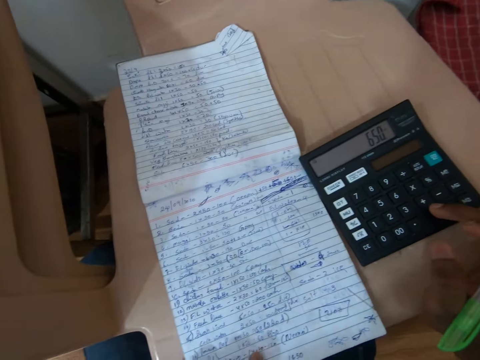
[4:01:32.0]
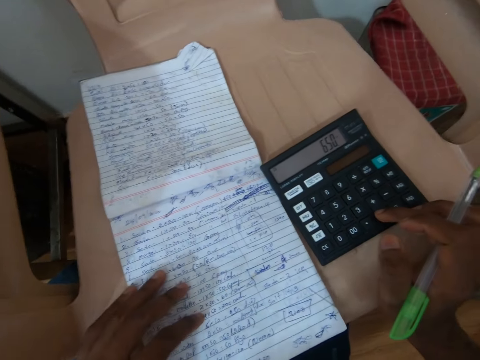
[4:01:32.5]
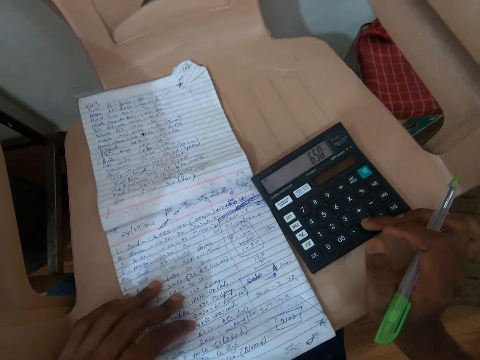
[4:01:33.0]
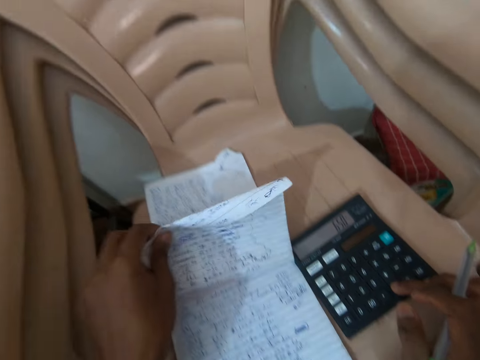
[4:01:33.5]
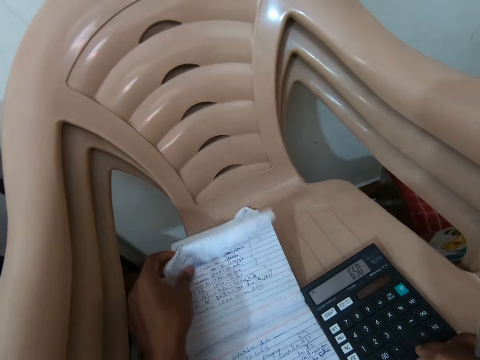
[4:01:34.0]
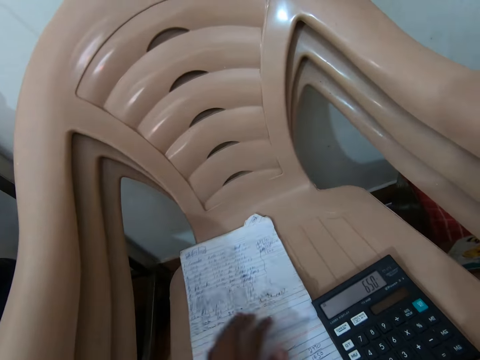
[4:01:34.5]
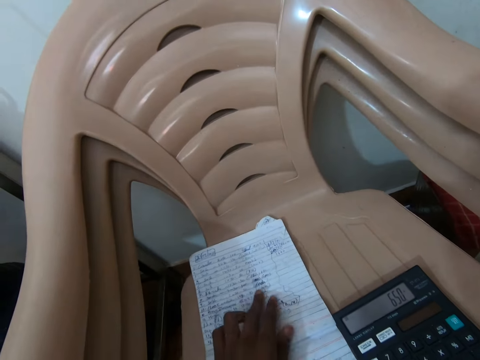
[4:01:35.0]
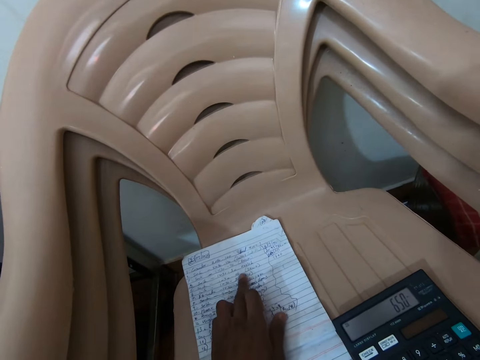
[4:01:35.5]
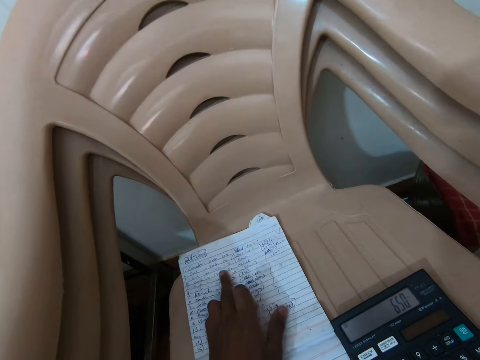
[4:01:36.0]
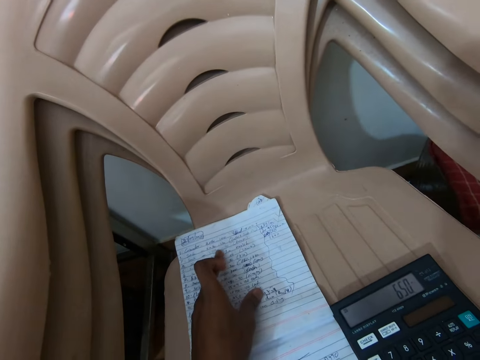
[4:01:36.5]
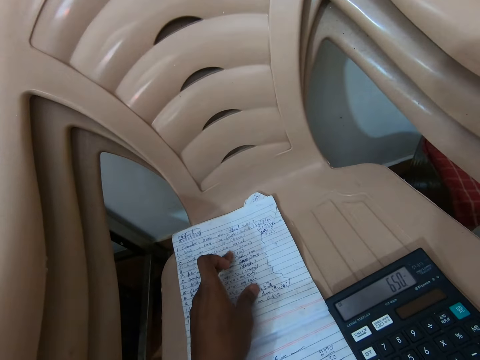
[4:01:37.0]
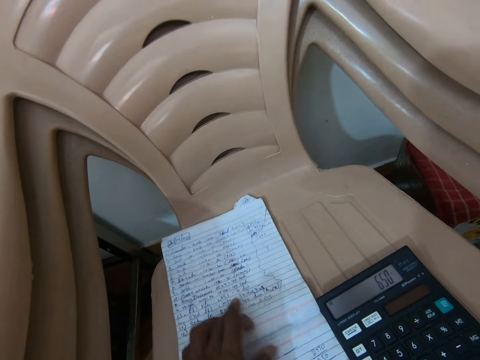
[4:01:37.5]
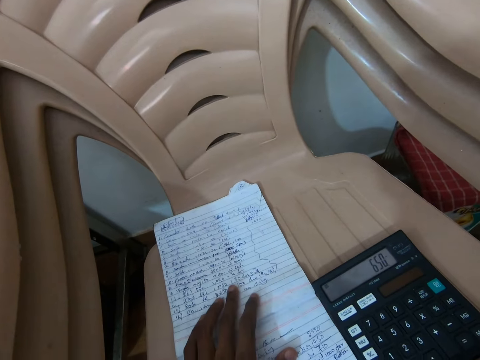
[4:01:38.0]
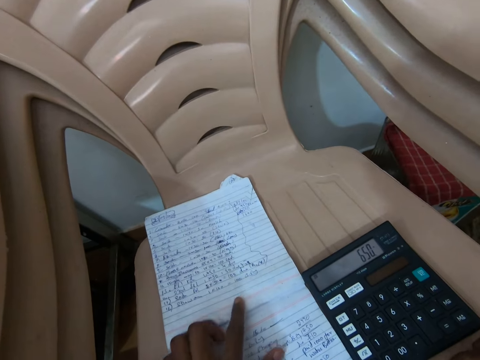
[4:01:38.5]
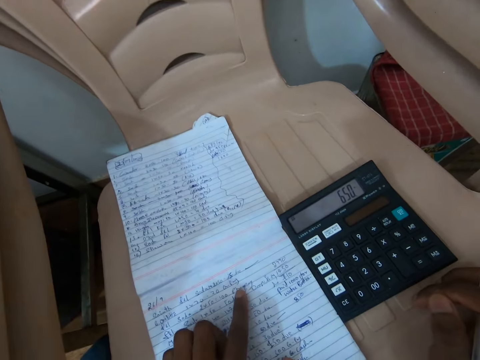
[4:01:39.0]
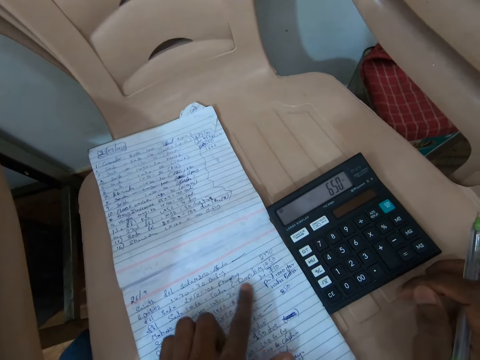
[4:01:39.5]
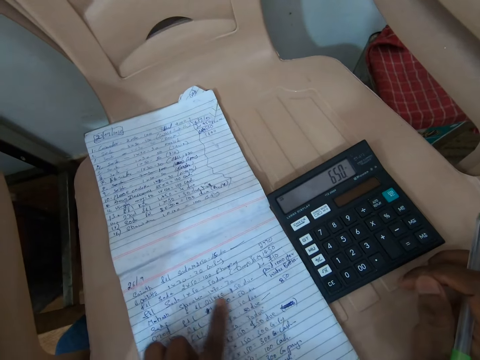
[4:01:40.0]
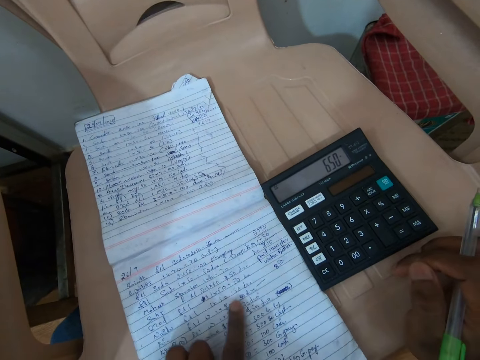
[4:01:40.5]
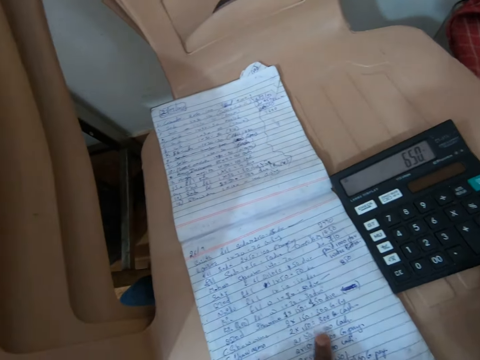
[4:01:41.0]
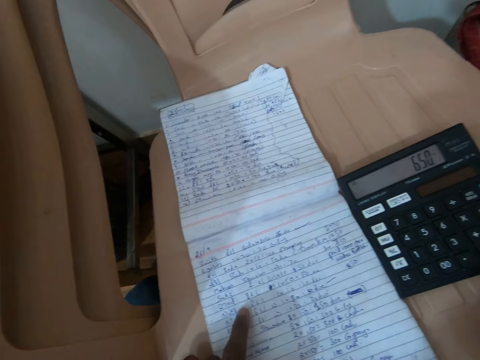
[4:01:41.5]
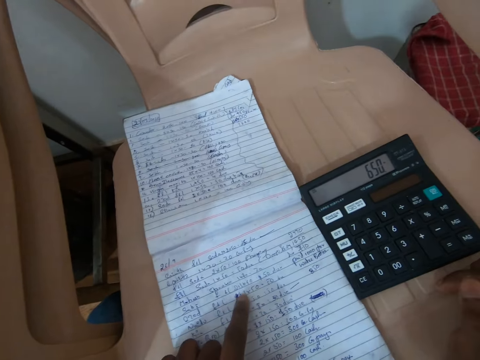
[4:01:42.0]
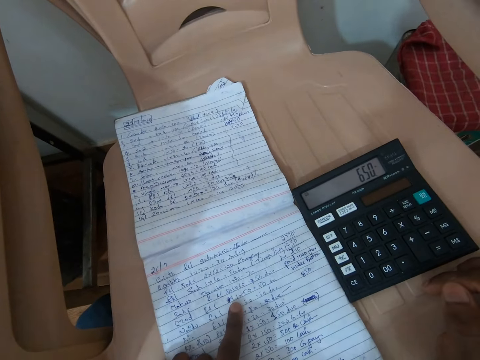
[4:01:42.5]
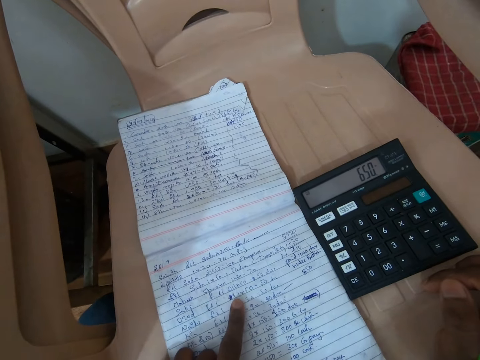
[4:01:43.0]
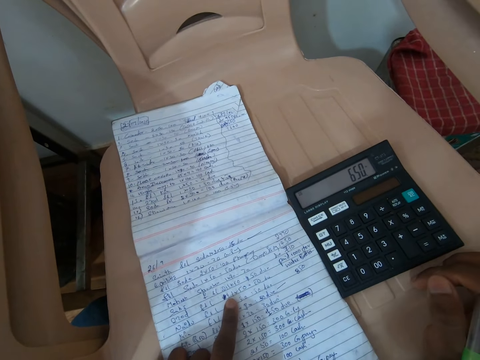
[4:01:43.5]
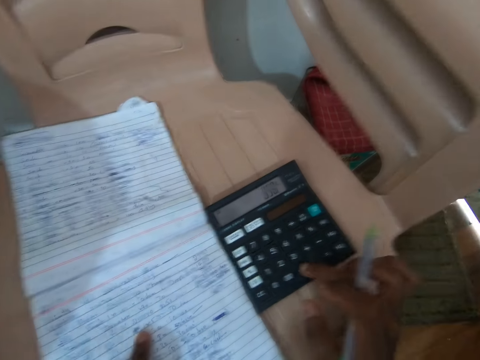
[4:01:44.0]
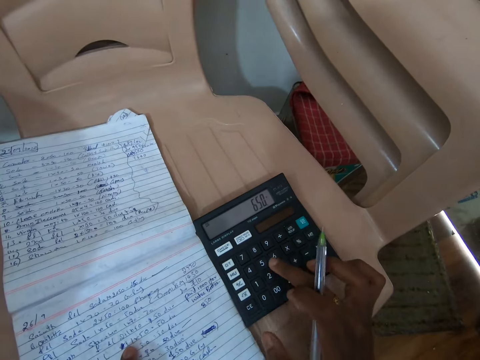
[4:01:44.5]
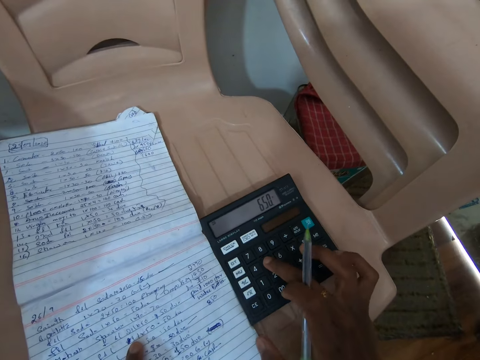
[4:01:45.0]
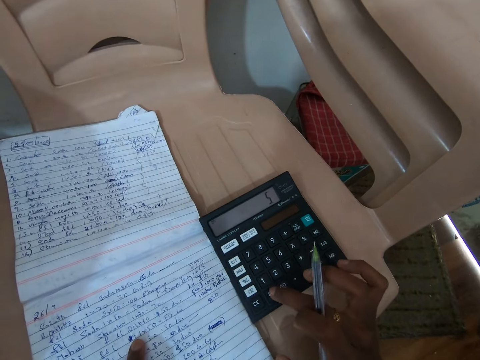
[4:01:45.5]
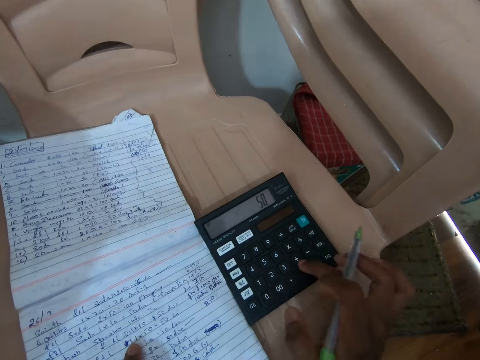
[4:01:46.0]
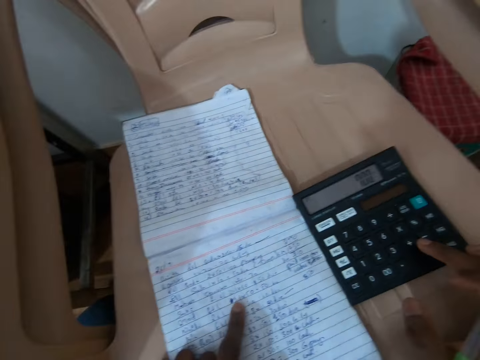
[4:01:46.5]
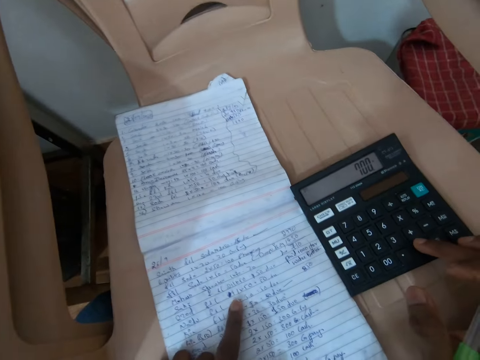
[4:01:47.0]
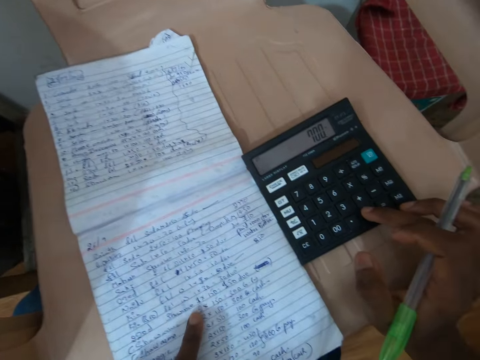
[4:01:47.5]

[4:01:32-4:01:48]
The camera wearer flips a page of the jotter with her left hand. She opens the writing pad. She moves her hand on the writing pad. She touches the jotter with her left hand. She peruses the writing pad. She peruses notes. She presses the calculator with her right hand.

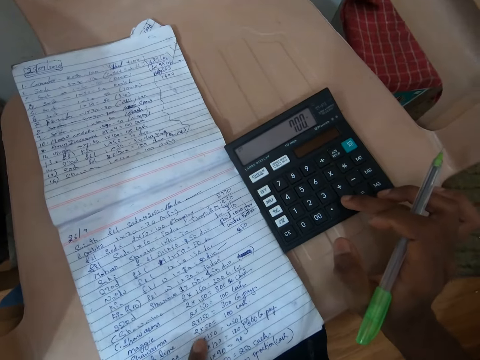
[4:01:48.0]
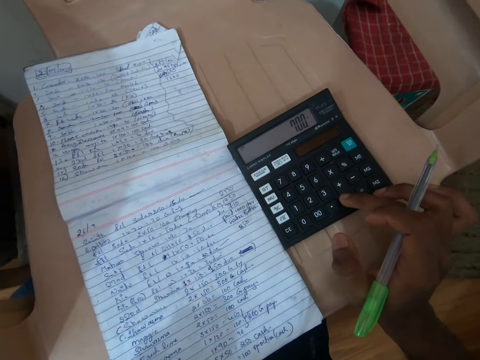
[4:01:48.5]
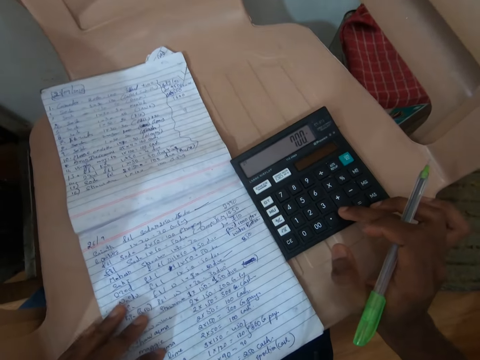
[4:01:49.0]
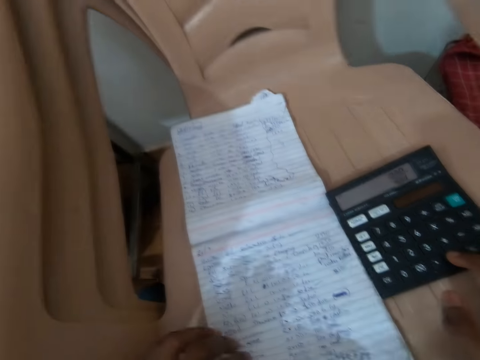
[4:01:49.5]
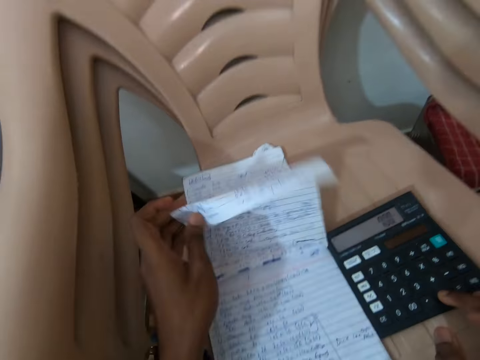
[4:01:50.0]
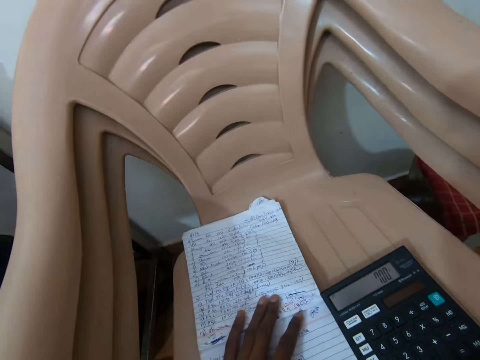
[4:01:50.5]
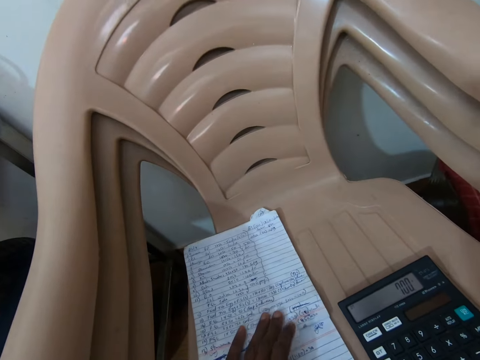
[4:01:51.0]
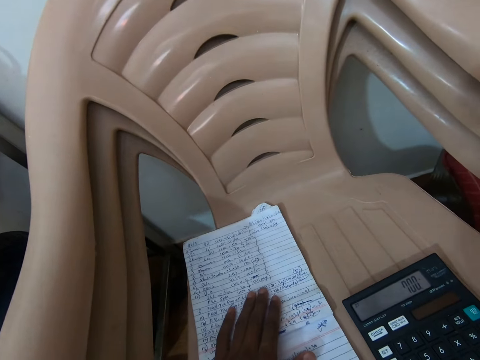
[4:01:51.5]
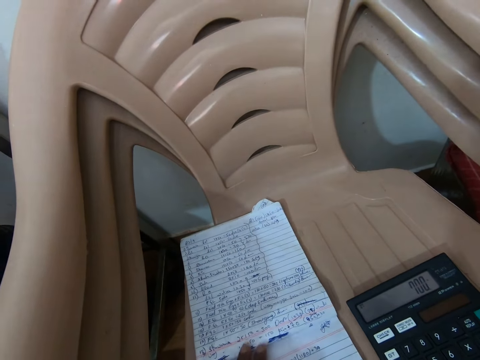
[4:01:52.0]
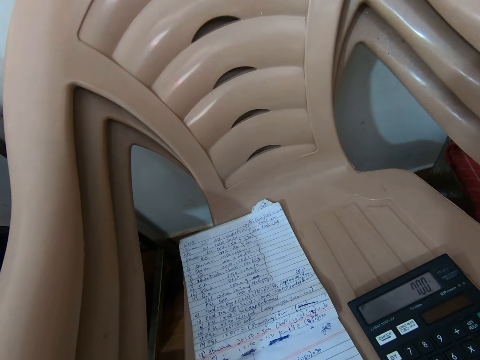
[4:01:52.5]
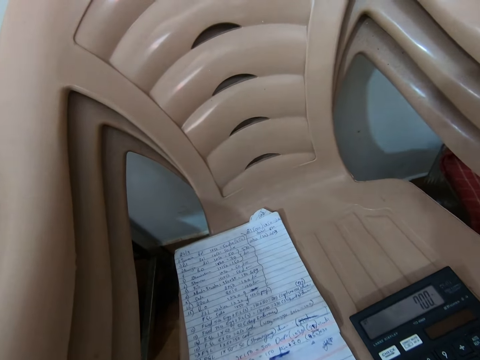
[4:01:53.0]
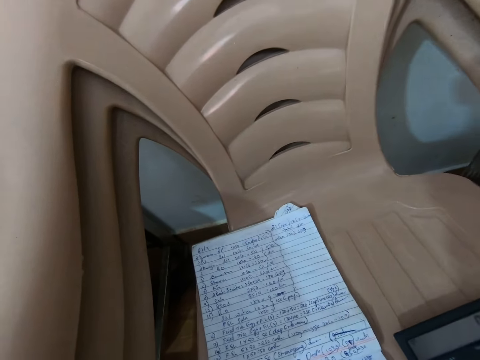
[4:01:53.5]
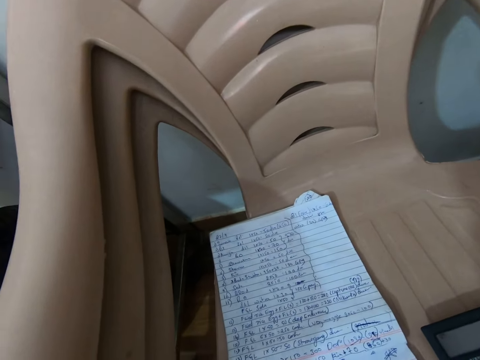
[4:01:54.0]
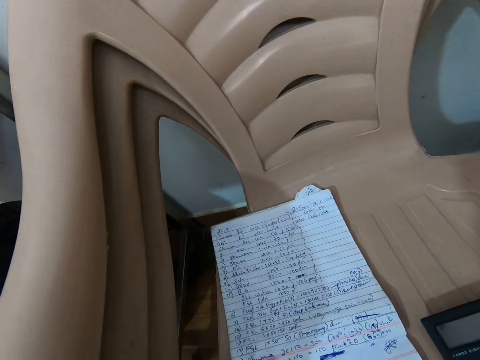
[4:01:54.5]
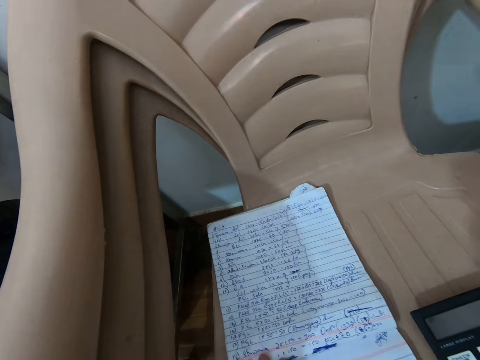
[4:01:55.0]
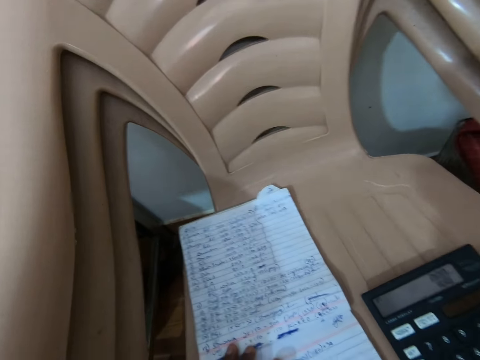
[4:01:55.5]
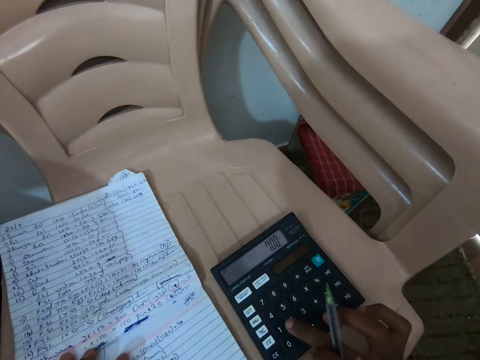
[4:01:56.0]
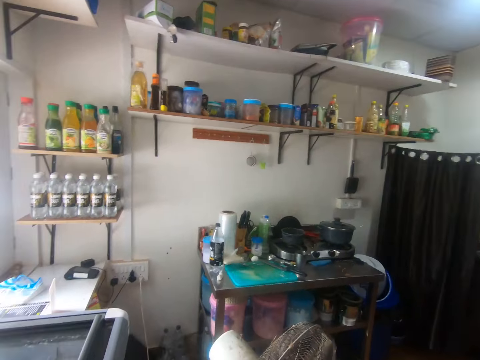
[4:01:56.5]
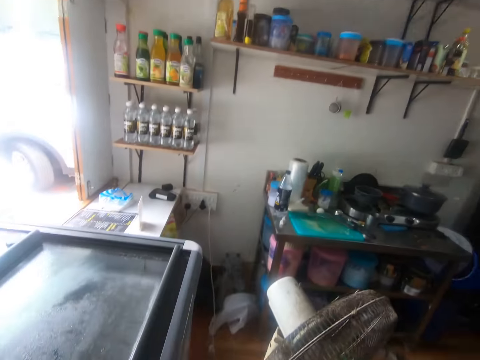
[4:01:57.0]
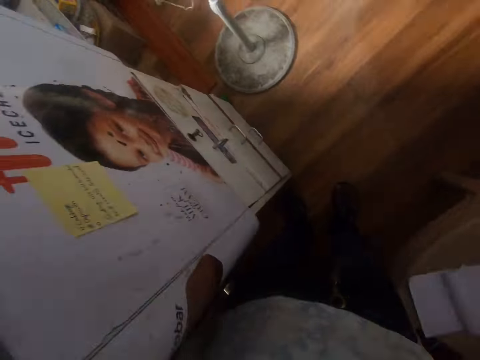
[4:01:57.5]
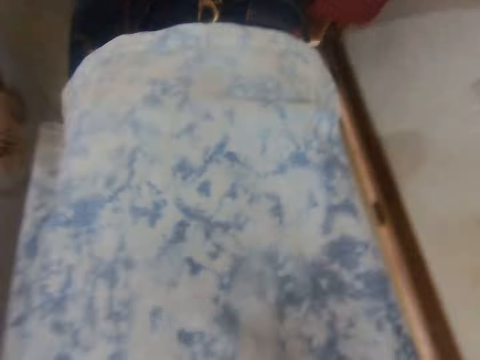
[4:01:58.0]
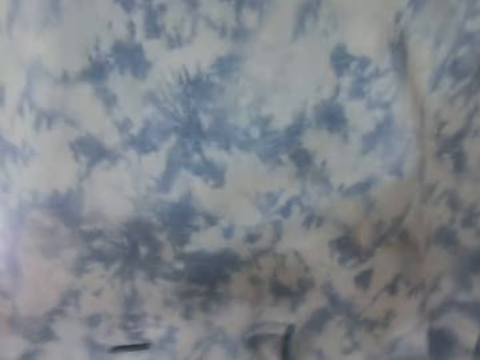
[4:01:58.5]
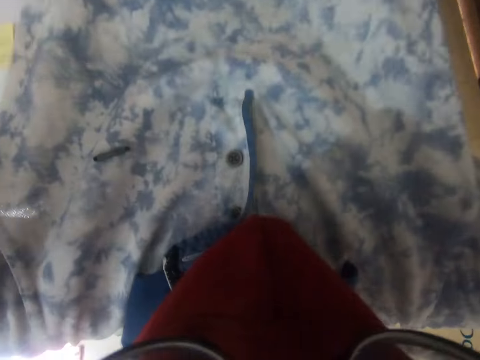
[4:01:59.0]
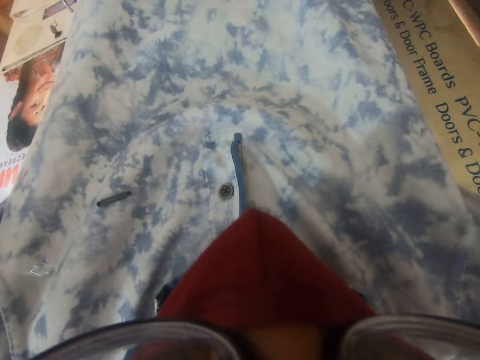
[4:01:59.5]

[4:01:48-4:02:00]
The camera wearer flips a page of the jotter with her left hand. She opens the writing pad. She adjusts the jotter on the chair with her left hand. She peruses notes. She looks around.
